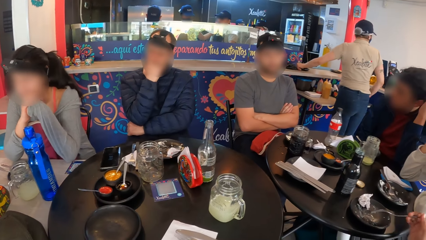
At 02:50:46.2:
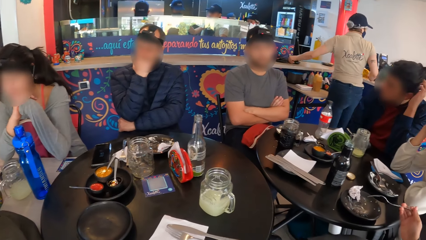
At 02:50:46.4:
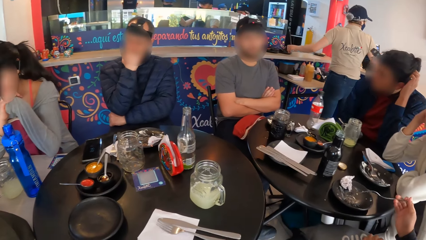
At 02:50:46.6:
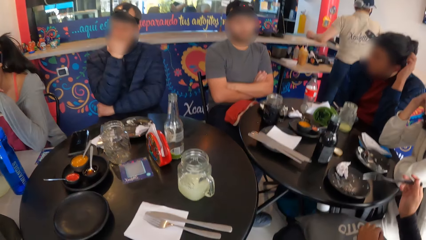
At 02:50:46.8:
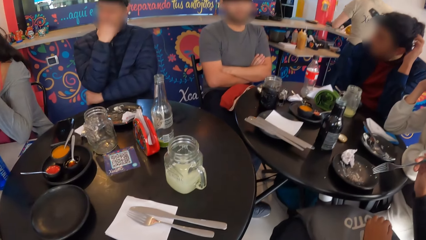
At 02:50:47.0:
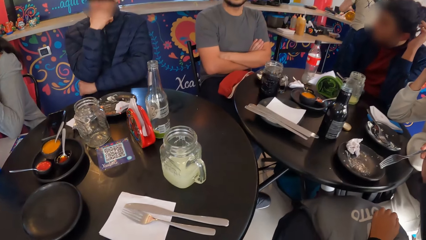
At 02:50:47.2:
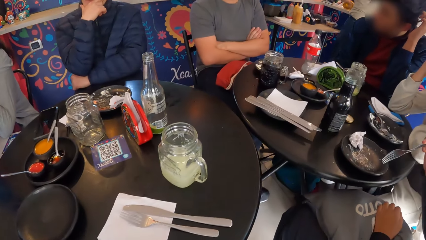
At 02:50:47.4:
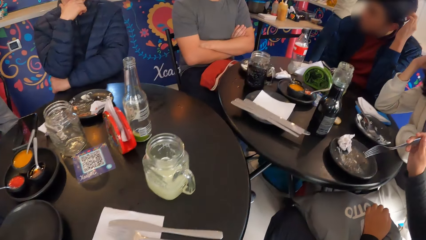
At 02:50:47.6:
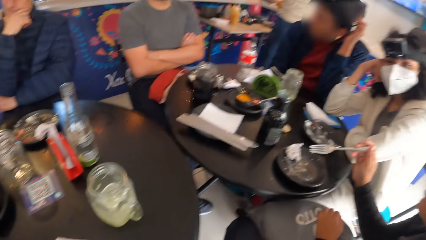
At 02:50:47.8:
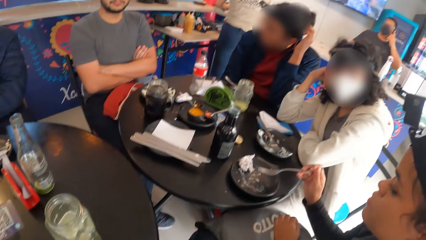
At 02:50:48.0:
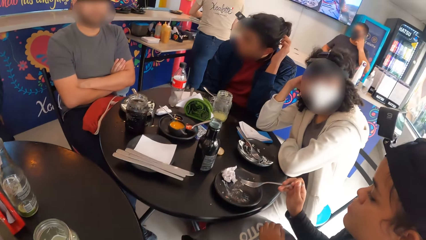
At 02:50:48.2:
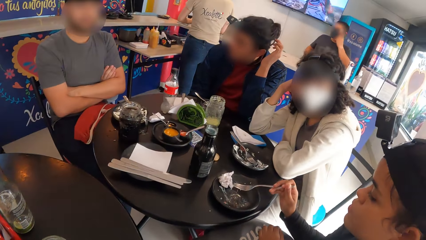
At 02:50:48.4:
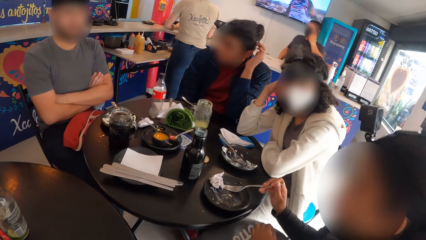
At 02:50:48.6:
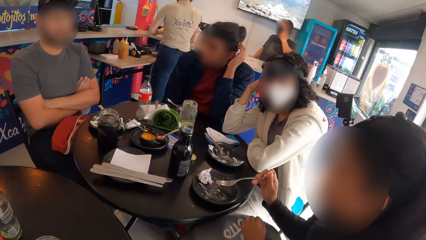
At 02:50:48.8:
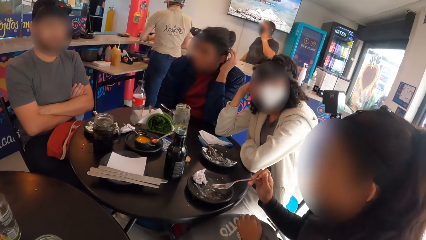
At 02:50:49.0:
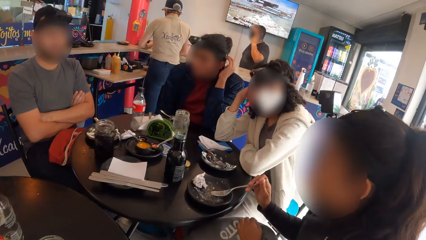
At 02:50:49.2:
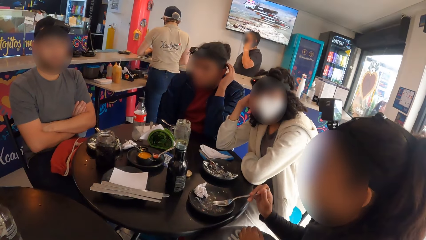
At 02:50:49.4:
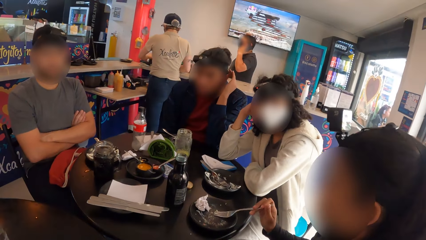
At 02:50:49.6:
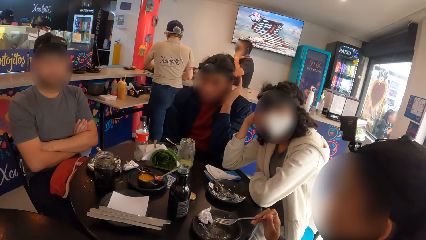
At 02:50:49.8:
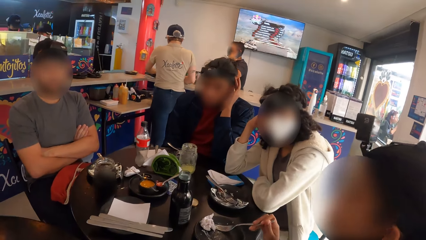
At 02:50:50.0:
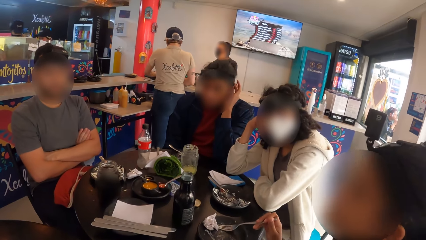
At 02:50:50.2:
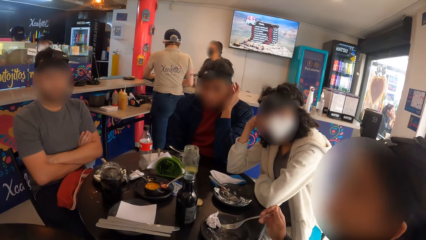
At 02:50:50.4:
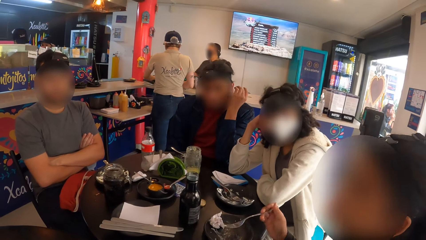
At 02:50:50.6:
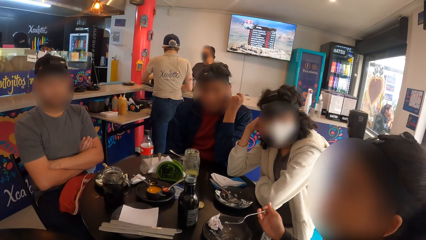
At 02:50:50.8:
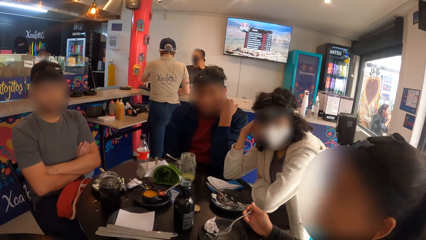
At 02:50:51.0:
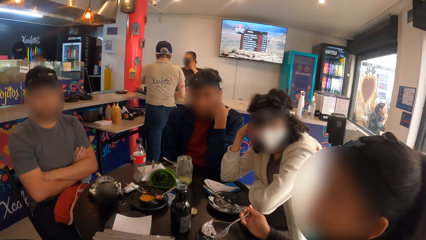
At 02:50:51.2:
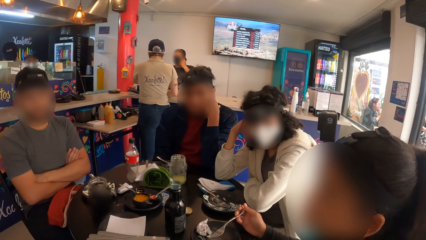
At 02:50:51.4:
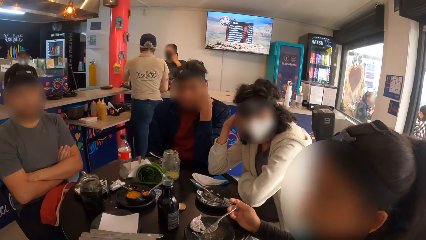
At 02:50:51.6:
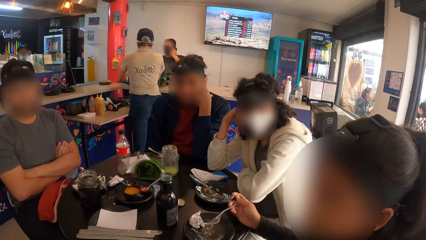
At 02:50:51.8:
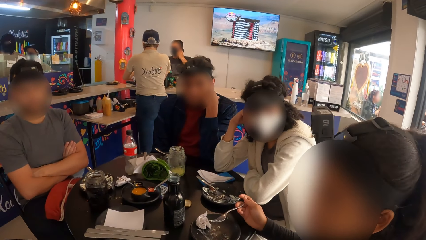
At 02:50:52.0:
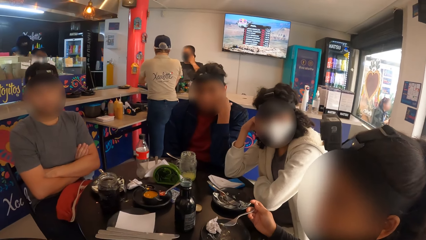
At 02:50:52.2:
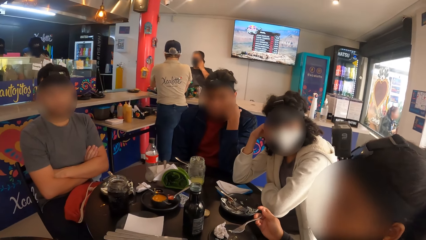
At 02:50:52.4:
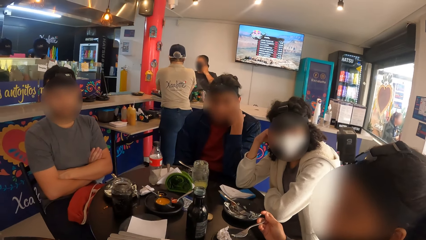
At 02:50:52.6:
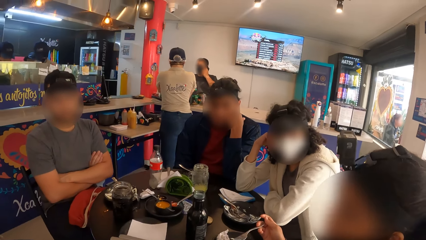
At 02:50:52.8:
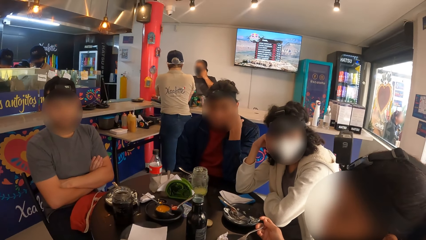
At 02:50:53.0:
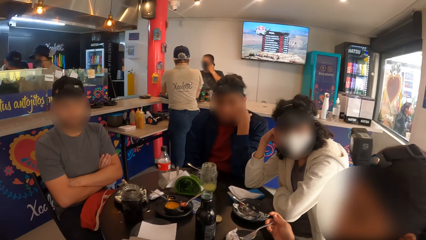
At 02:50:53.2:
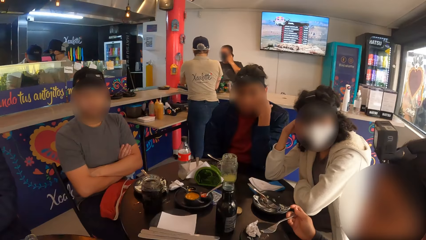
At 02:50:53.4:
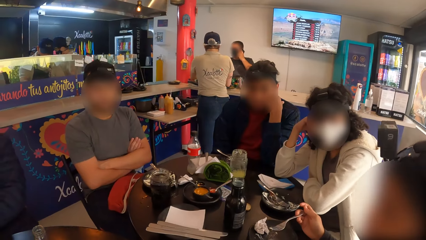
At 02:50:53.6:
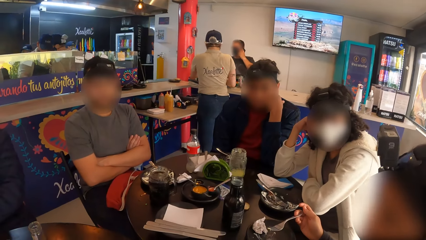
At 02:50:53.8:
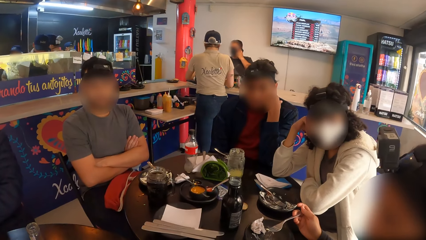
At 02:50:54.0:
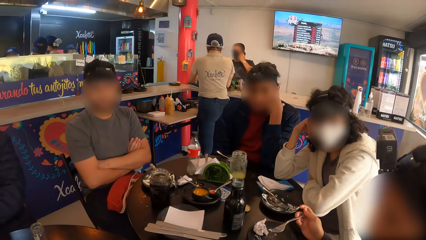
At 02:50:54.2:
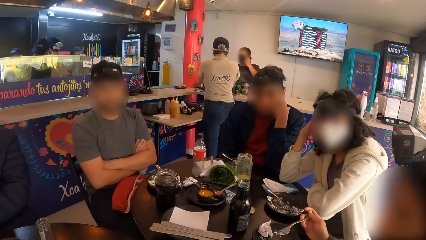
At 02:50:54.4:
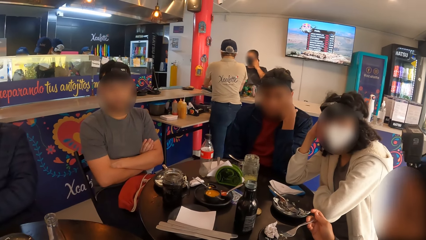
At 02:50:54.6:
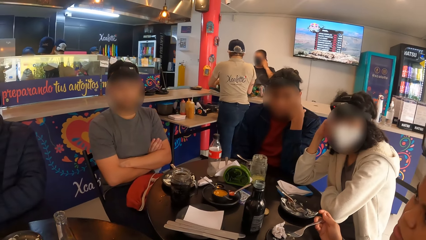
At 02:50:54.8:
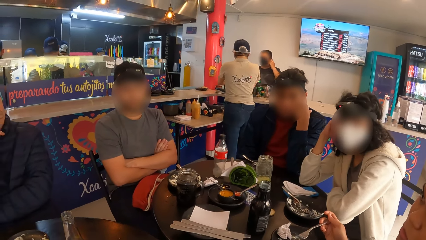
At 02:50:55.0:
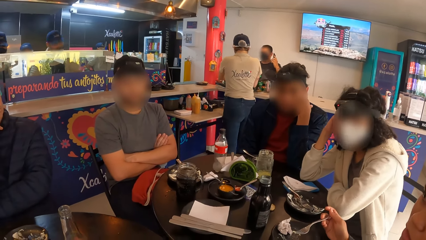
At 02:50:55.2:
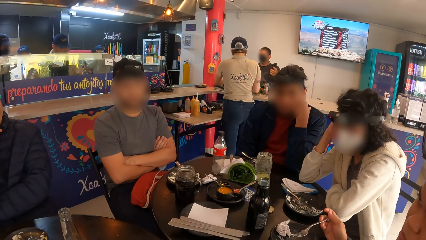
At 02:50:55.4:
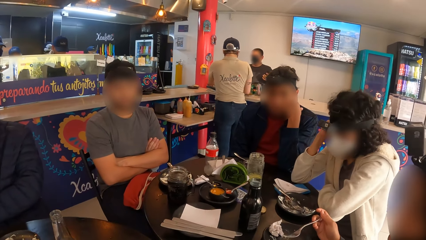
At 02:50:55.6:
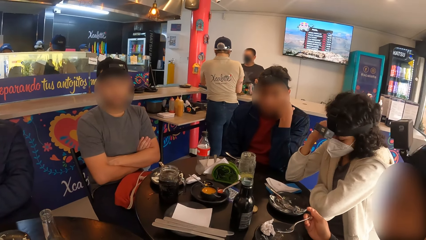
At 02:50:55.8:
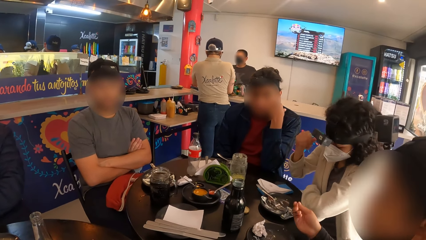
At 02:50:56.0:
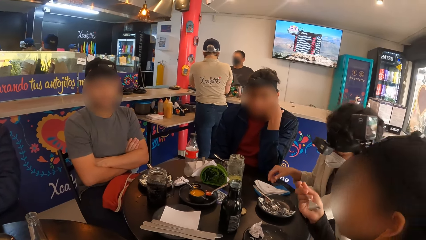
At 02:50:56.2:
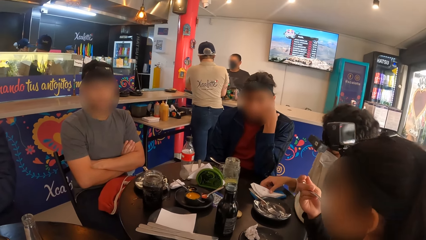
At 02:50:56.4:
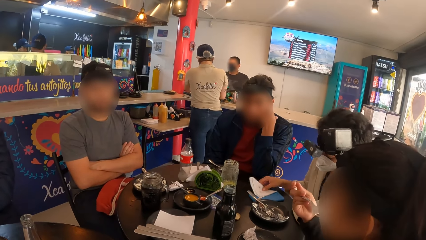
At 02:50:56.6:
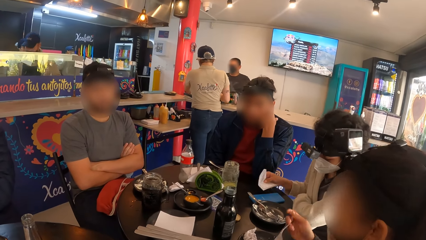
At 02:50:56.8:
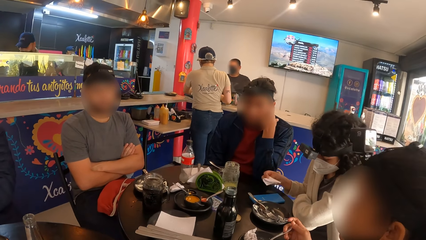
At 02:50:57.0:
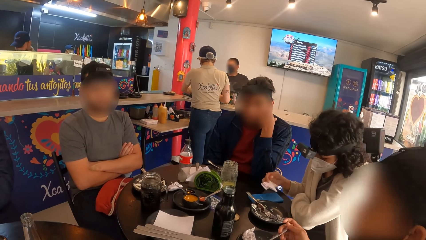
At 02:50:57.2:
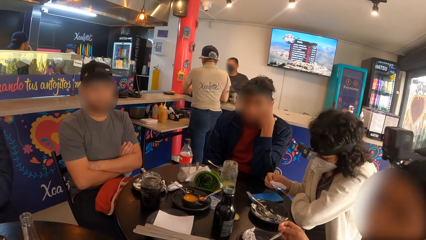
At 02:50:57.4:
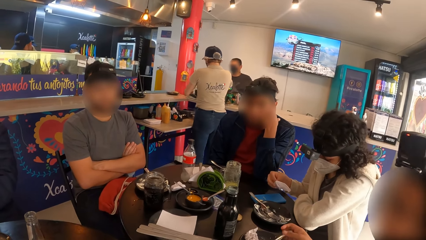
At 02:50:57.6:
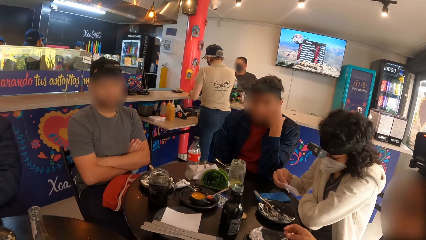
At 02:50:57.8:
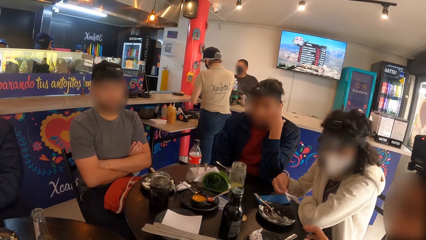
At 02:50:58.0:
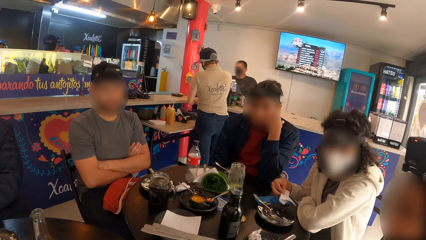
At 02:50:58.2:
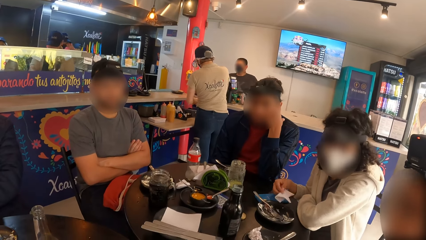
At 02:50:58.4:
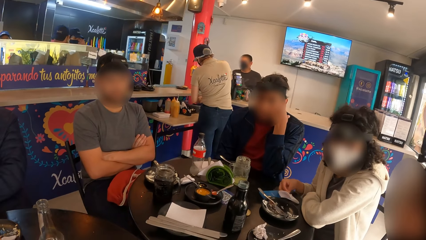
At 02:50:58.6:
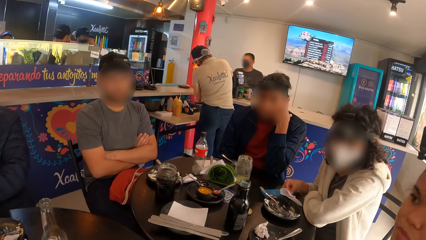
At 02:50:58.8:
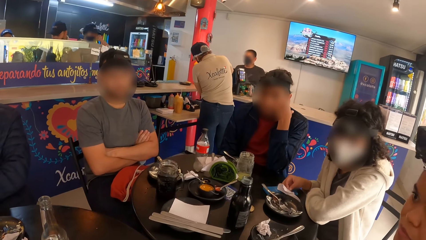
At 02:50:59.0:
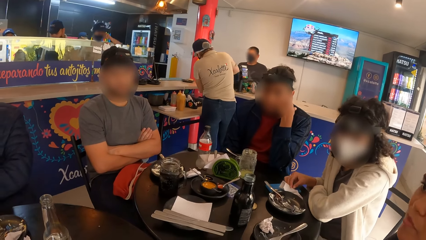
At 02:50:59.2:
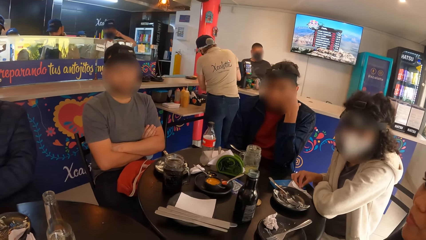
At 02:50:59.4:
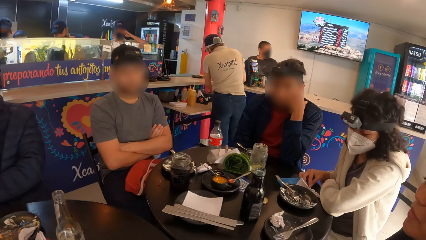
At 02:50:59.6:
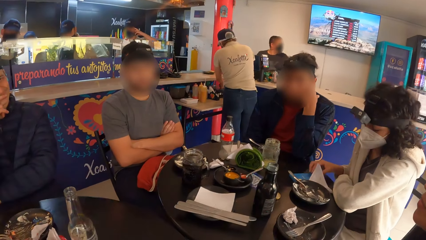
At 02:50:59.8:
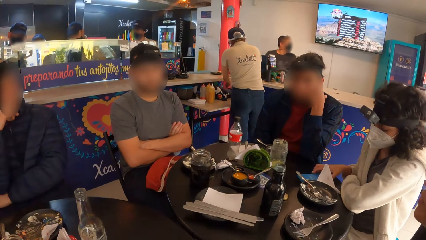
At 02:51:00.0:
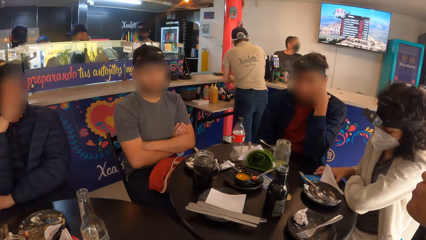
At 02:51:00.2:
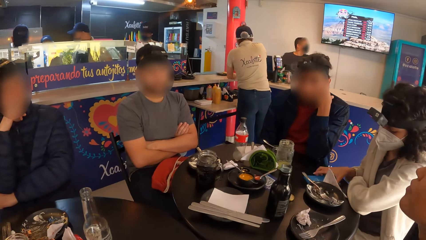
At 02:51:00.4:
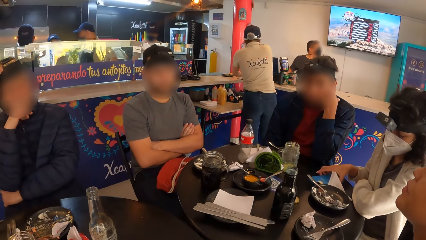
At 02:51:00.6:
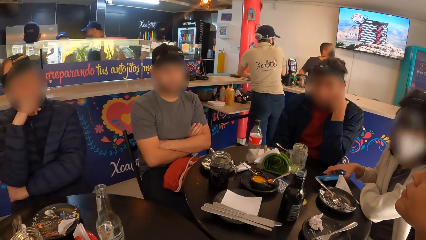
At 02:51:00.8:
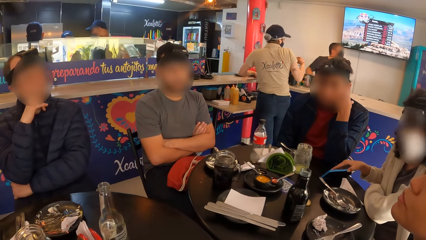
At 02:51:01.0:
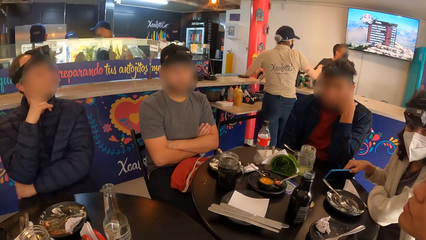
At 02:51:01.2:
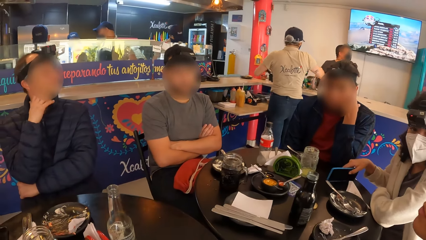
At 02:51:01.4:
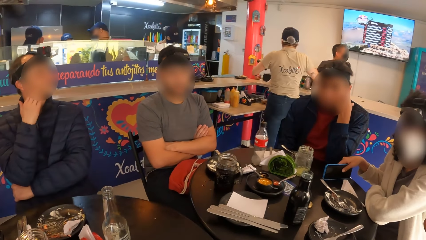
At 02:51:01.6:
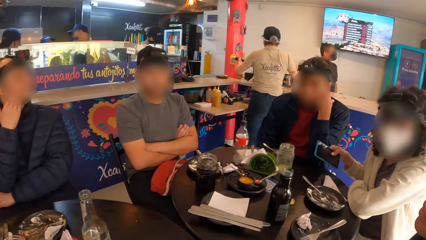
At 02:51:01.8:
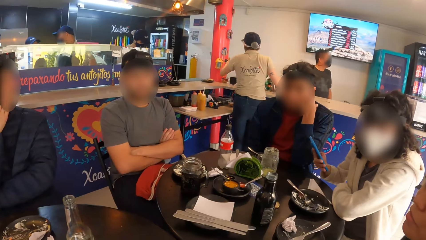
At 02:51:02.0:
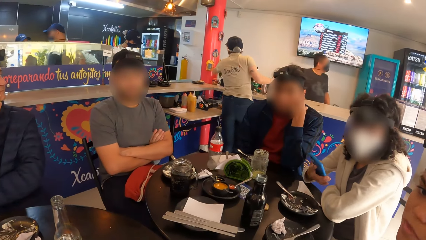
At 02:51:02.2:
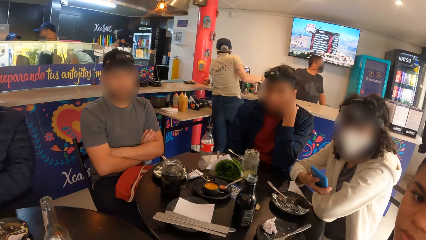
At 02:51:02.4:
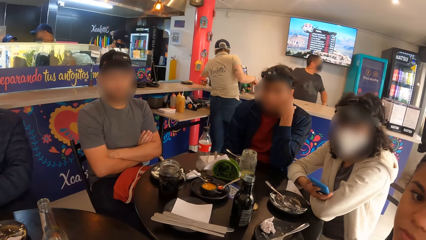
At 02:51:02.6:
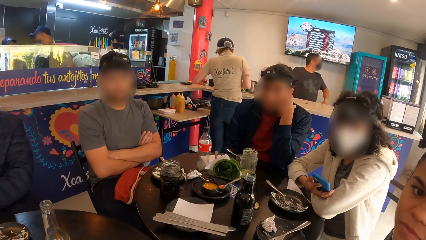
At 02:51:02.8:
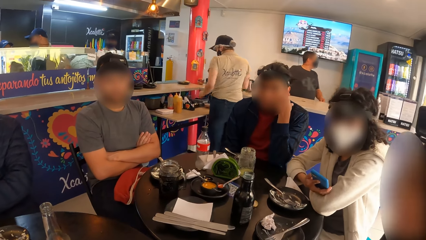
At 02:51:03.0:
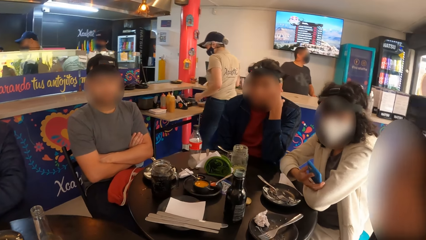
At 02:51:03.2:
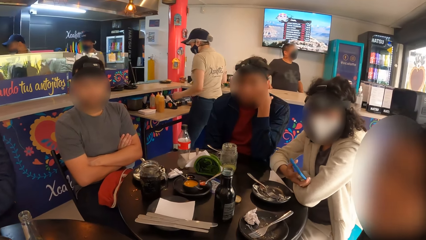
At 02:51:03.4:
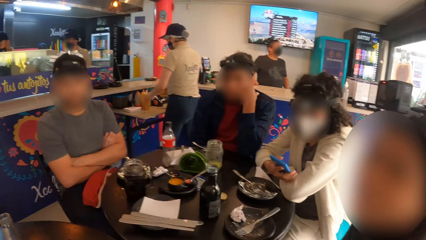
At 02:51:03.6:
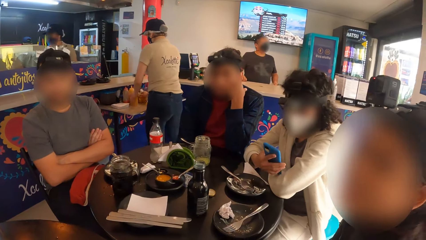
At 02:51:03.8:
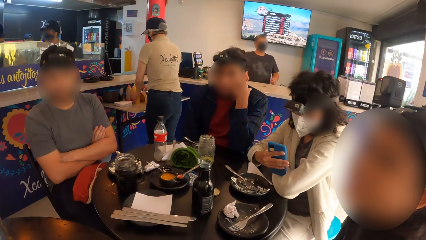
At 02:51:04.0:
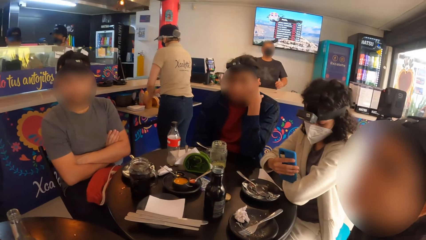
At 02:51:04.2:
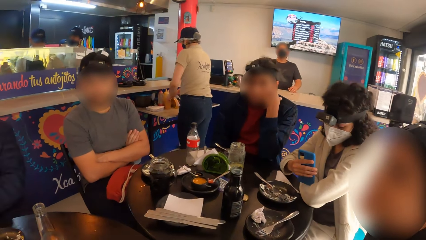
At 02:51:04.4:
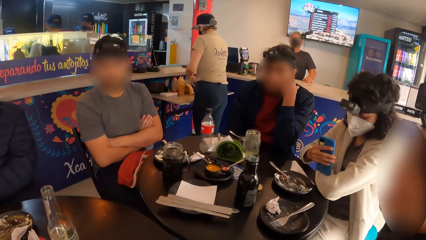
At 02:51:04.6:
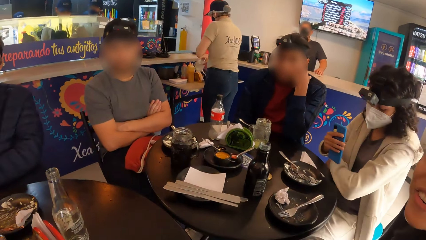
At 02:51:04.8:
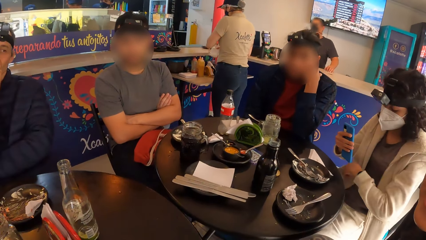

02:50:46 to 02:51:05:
The woman interacts with the group of people. Another woman picks the serviette on the table with her right hand. The first woman eats the noodle with the fork in her right hand. The first woman drops the fork on the plate with her right hand. The other woman drops the serviette on the table with her right hand. The other woman picks a phone on the table with her right hand.
